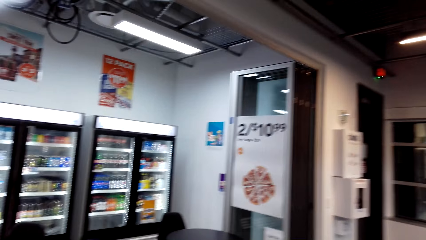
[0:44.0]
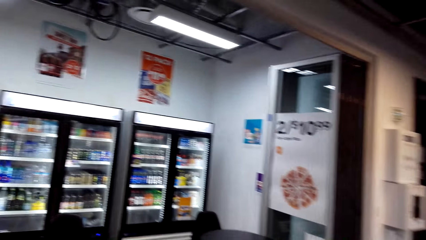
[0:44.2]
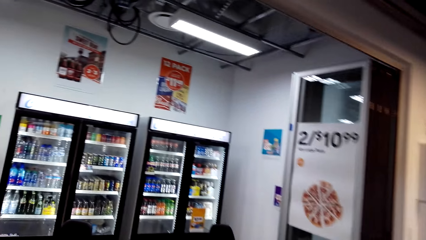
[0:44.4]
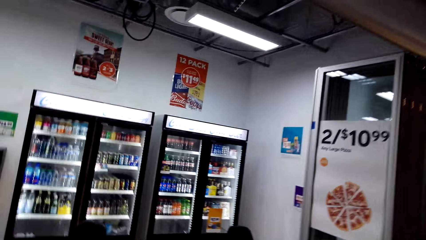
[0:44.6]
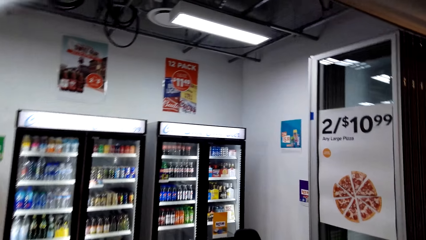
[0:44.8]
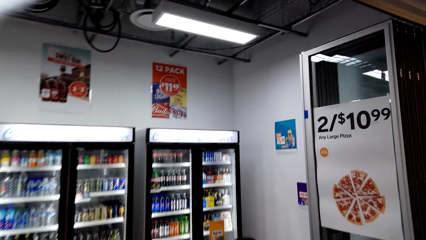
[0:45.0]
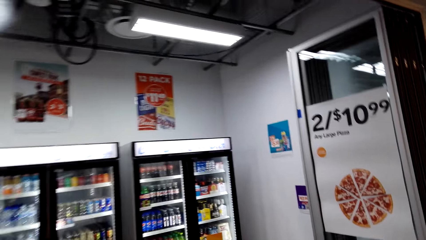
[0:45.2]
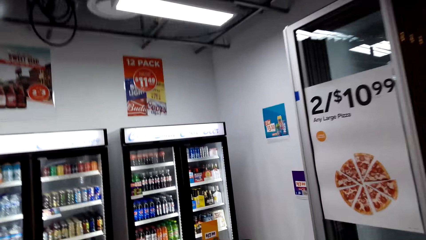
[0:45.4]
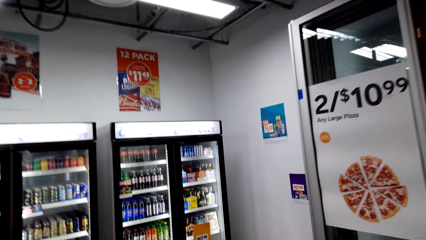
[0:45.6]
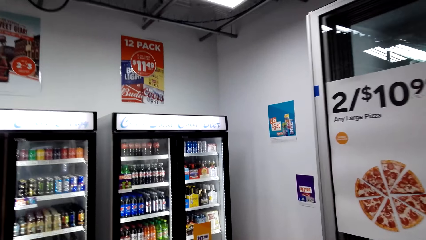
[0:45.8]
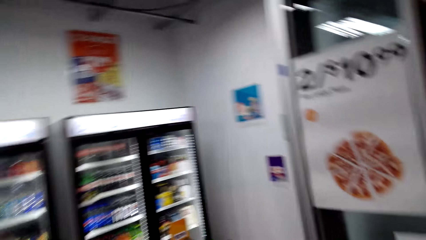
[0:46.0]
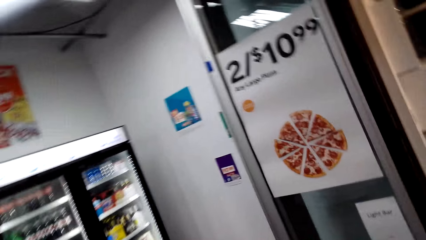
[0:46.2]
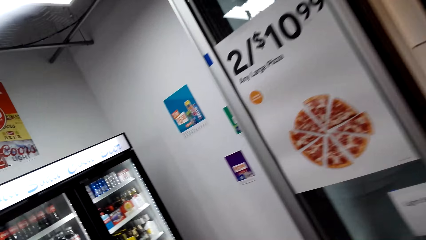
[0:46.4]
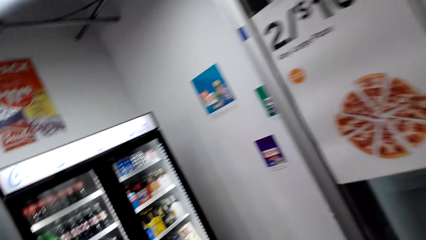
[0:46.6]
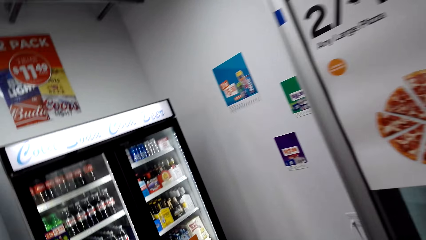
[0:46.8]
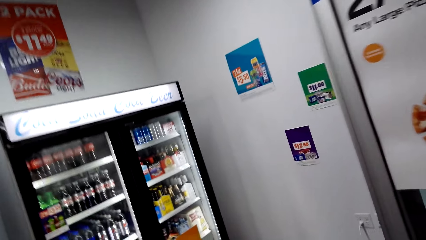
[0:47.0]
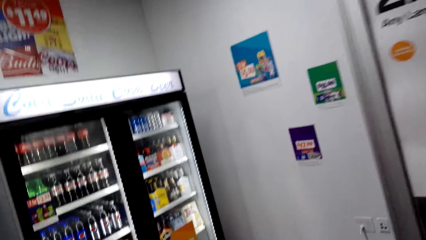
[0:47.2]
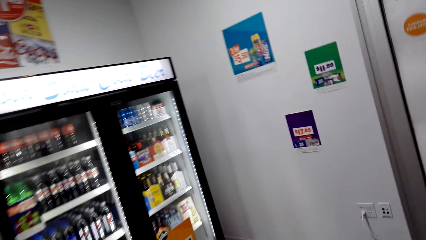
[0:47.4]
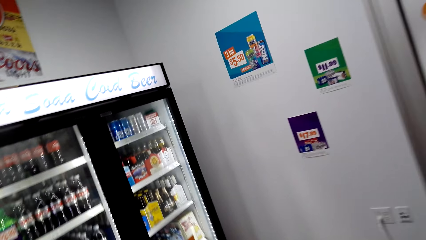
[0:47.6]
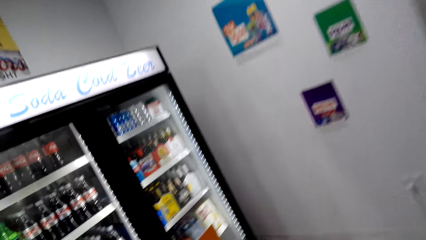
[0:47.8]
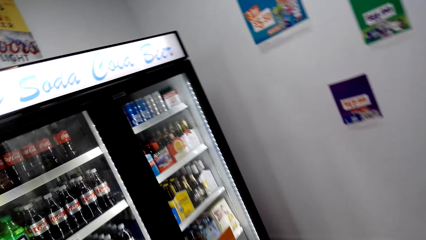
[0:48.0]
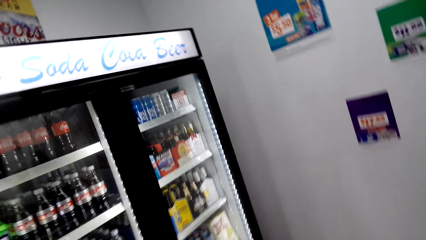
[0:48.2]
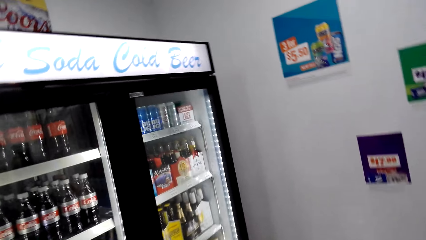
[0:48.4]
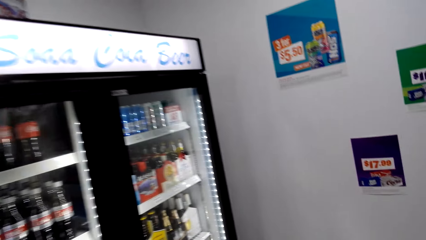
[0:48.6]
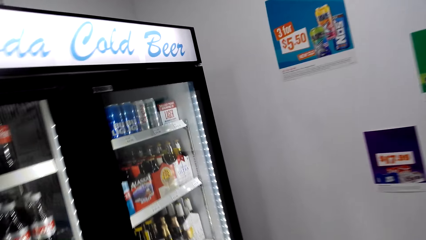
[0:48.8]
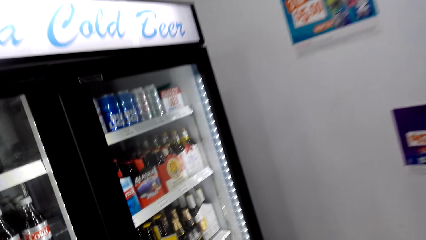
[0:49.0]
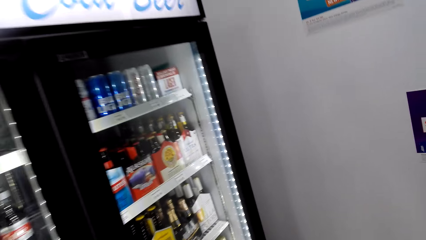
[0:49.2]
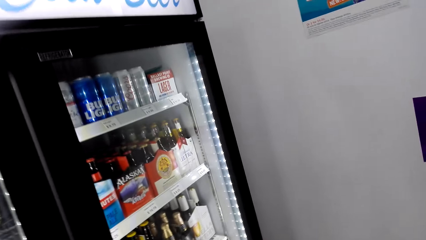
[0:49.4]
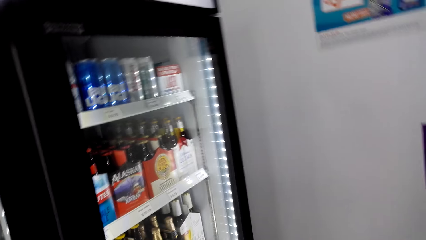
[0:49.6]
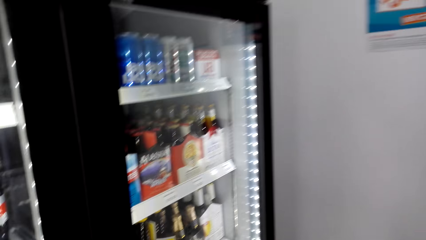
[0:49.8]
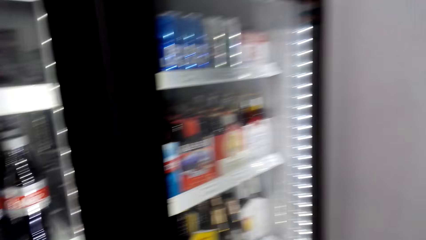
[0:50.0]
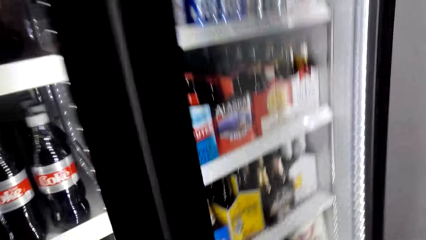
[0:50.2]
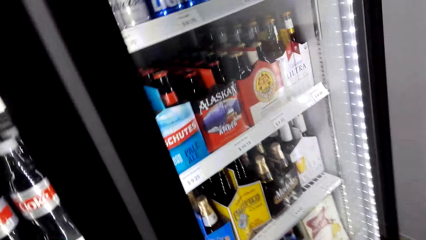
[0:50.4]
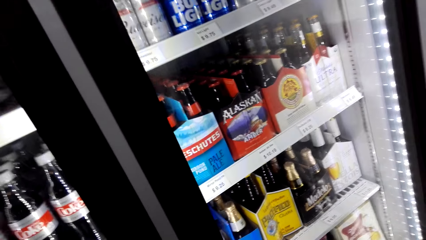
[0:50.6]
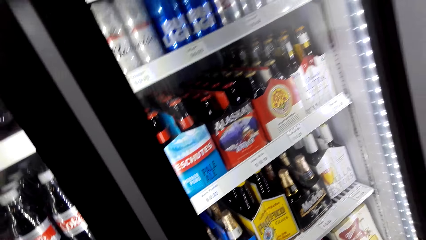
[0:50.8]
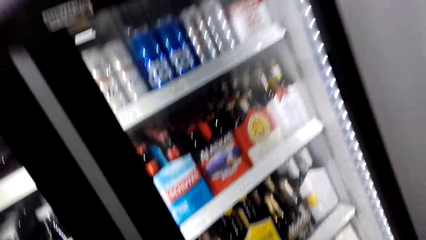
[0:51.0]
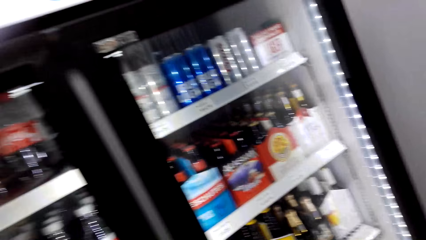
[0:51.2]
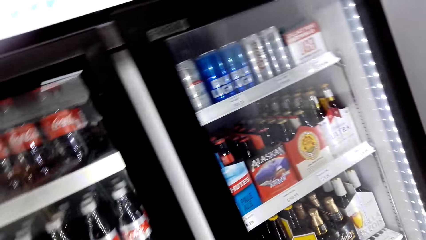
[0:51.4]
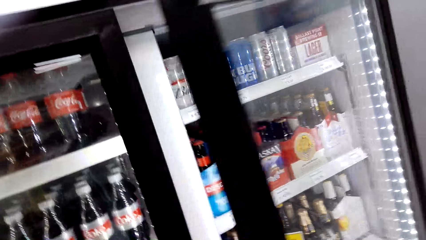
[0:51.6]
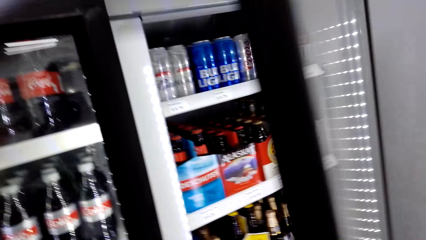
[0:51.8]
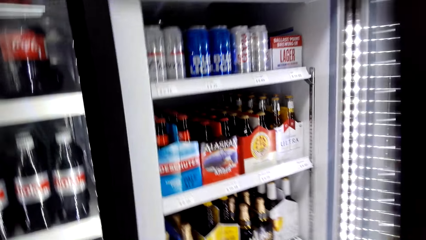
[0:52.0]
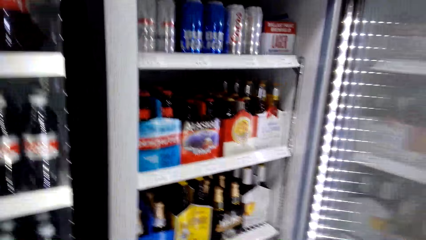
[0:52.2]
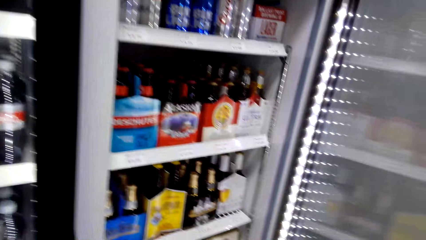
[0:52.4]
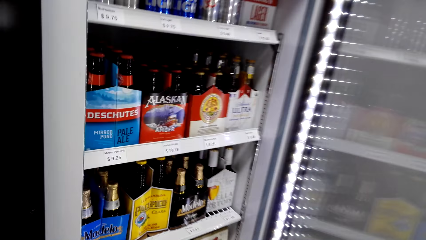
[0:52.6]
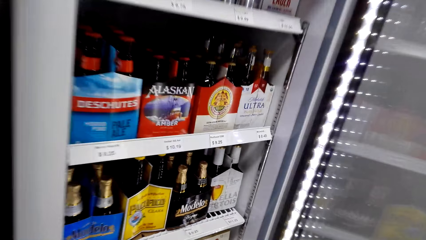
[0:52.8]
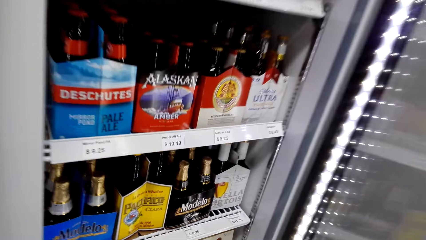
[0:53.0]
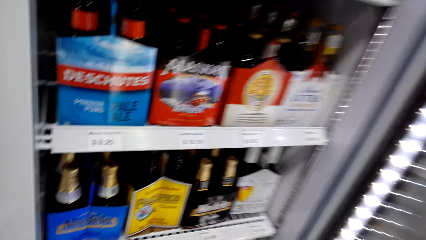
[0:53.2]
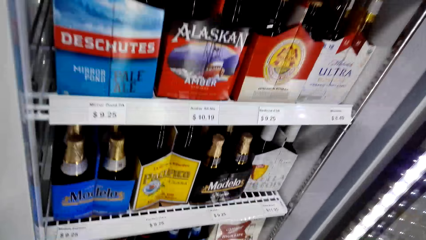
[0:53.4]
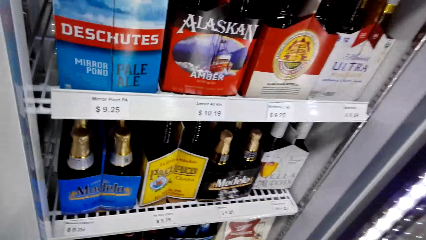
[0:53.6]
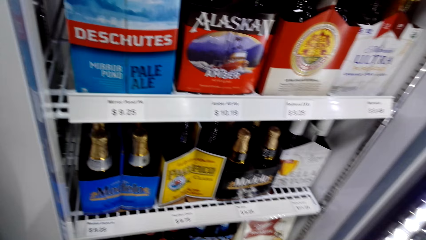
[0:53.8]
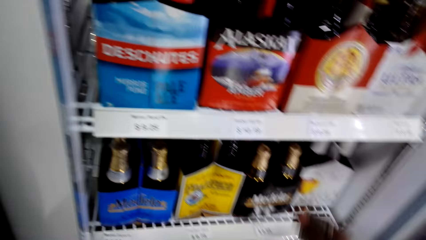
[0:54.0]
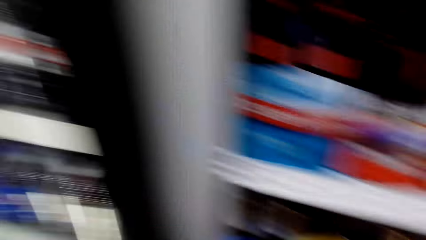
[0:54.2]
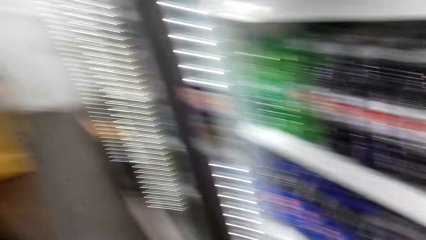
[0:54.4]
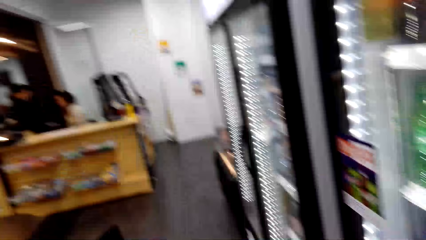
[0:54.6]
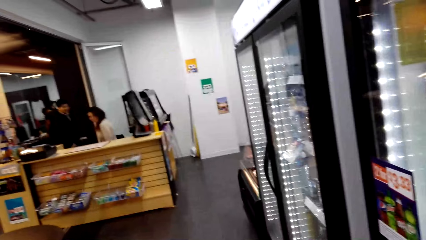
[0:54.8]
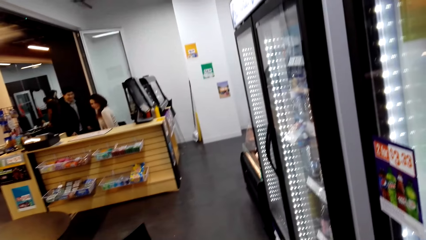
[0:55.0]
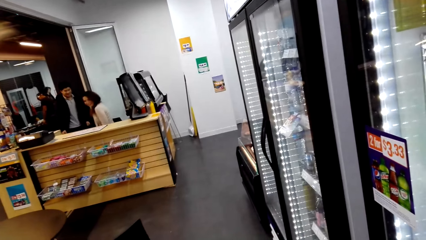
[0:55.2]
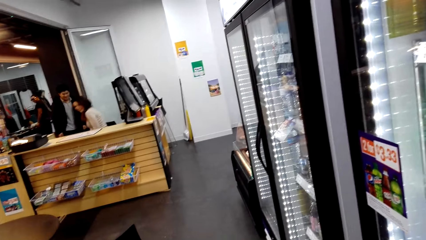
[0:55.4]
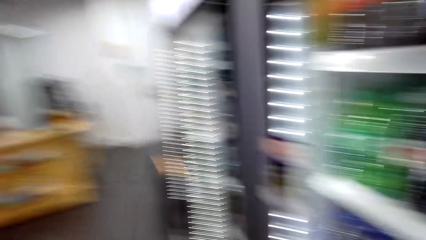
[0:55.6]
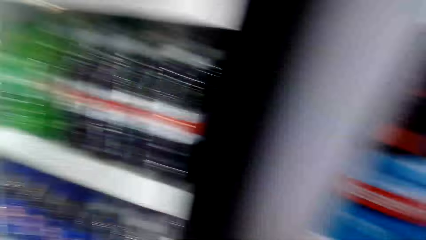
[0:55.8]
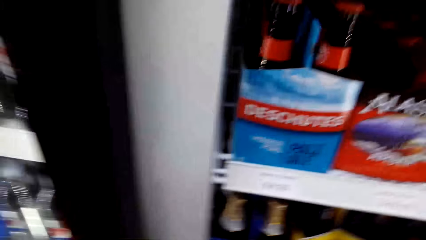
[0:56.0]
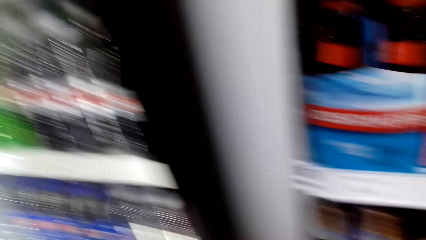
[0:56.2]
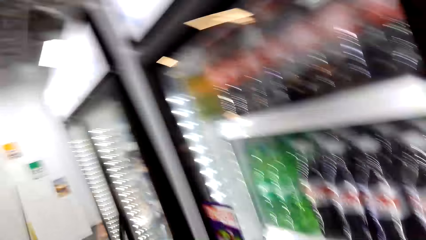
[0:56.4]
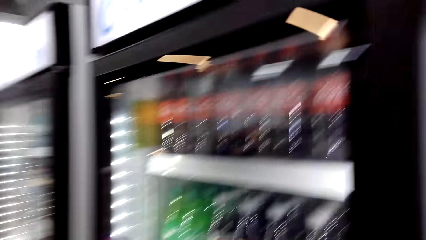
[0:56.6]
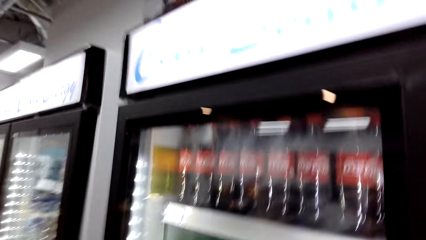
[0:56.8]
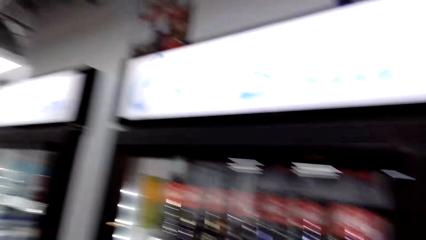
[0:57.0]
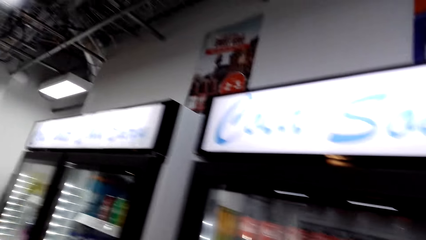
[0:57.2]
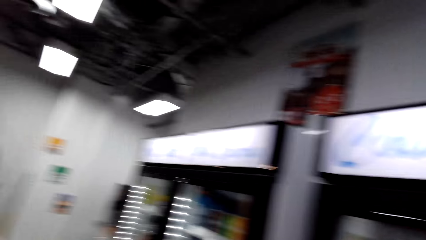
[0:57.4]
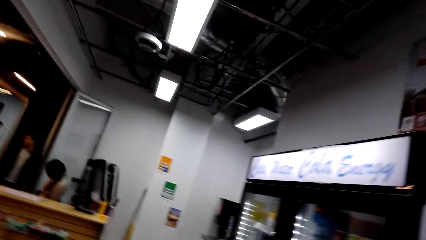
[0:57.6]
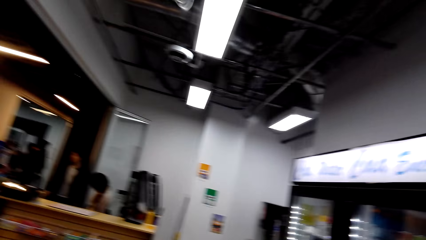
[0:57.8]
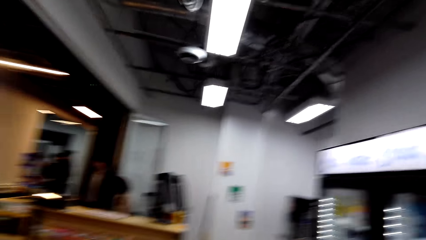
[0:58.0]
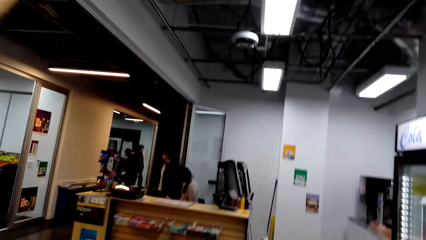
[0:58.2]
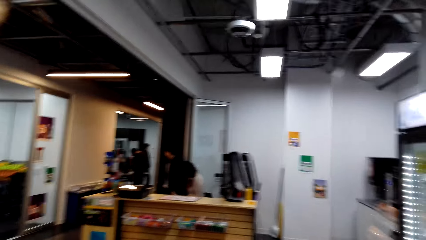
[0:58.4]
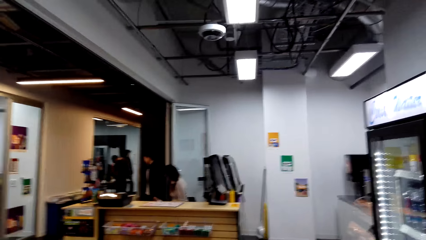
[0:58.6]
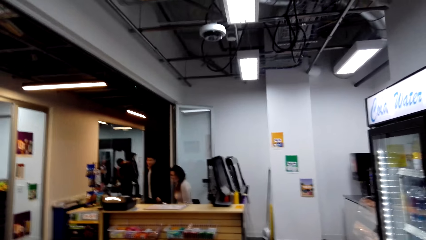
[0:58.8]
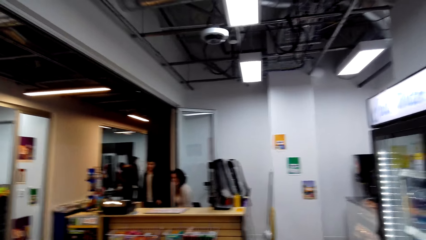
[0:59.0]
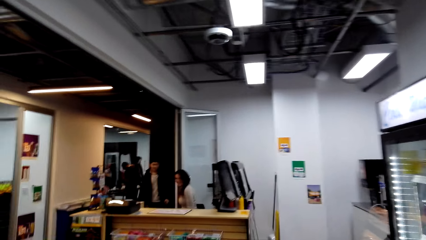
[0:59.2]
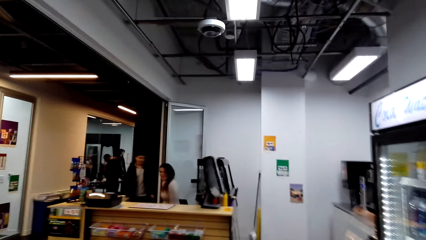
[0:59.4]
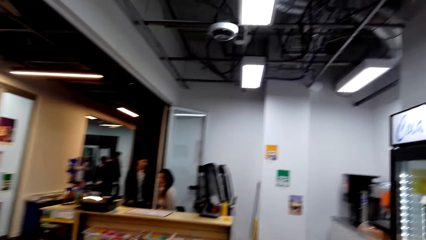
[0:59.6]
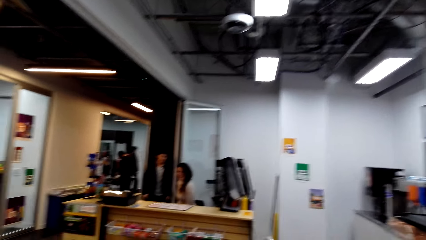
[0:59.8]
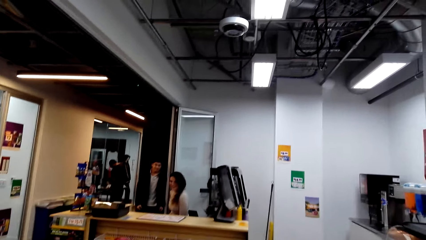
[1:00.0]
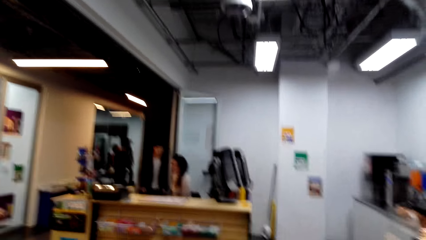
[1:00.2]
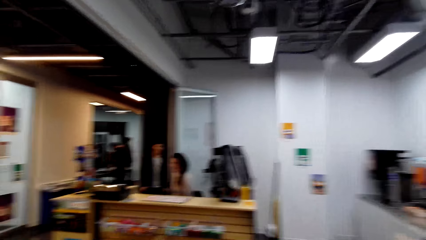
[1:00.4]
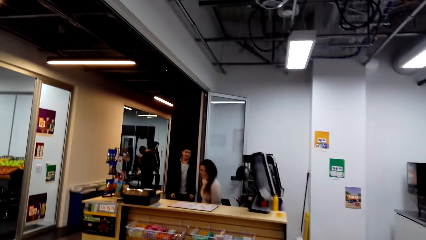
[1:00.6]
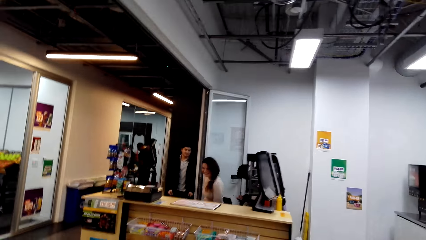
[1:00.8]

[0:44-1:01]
The camera wearer opens the fridge. They look around. A person stands at the counter.
